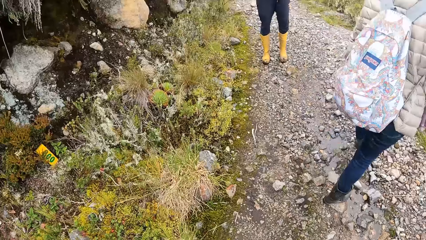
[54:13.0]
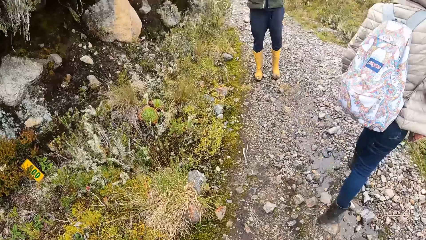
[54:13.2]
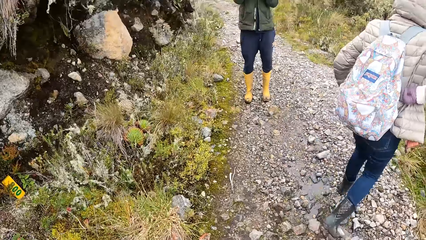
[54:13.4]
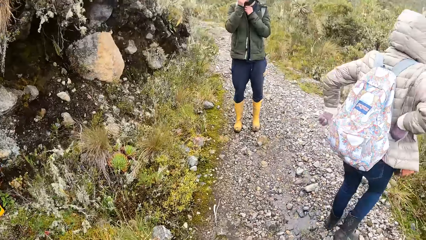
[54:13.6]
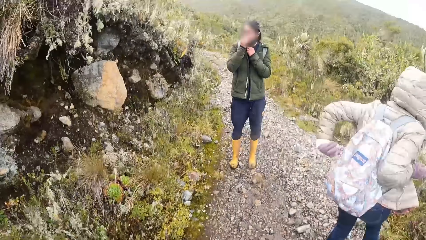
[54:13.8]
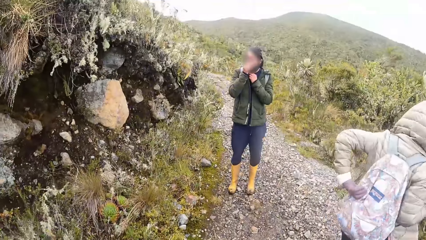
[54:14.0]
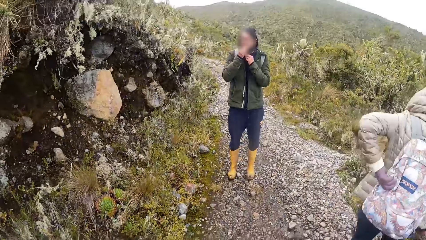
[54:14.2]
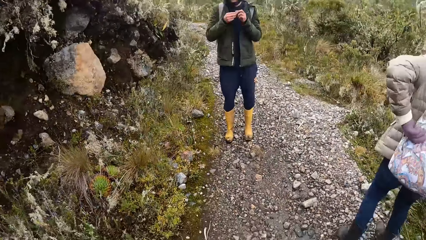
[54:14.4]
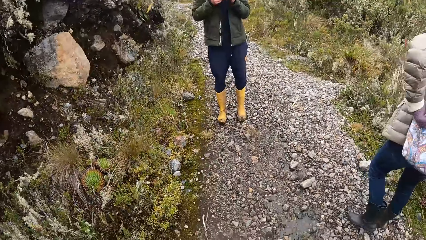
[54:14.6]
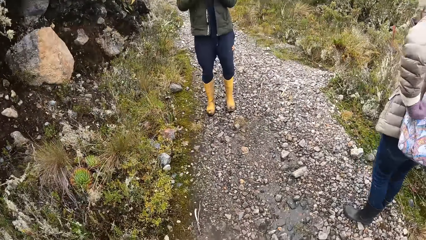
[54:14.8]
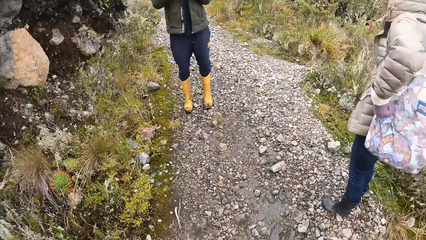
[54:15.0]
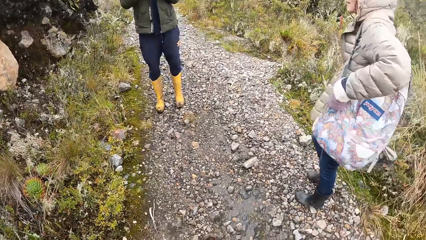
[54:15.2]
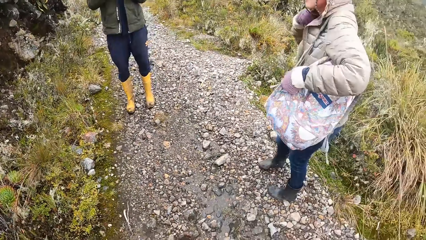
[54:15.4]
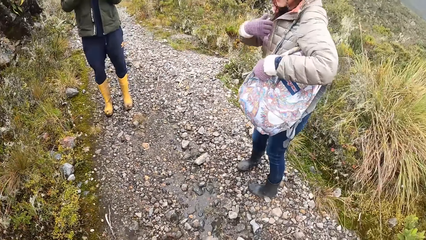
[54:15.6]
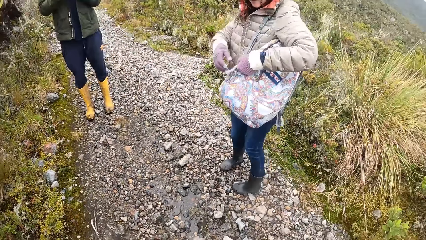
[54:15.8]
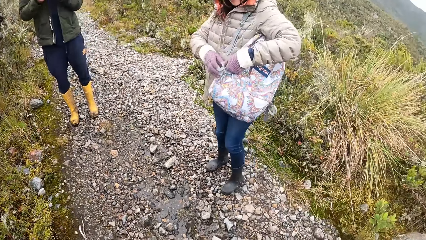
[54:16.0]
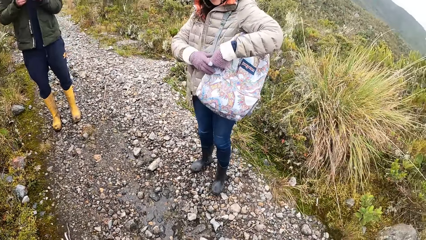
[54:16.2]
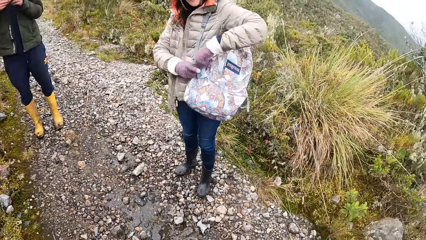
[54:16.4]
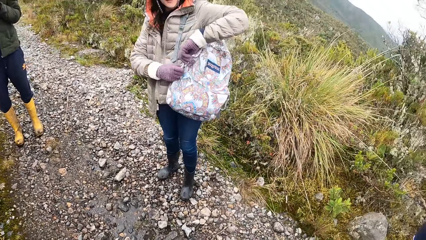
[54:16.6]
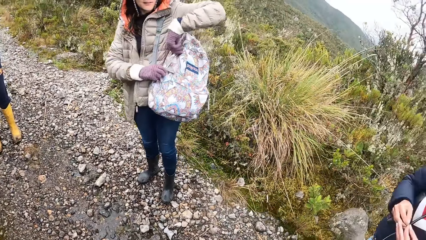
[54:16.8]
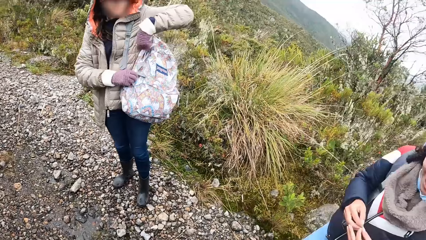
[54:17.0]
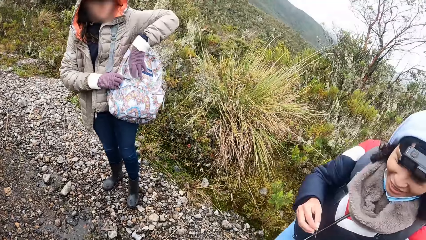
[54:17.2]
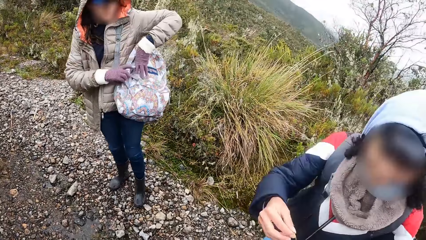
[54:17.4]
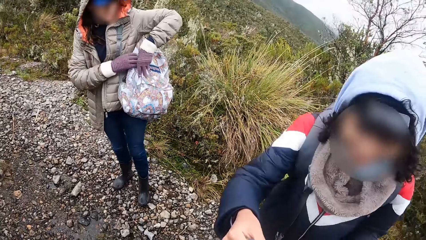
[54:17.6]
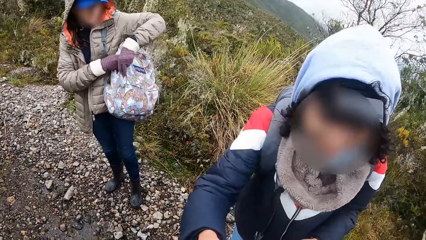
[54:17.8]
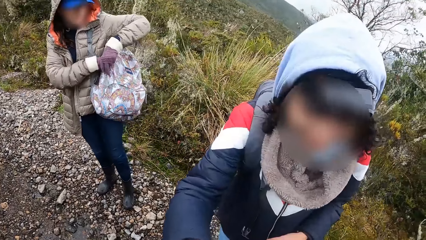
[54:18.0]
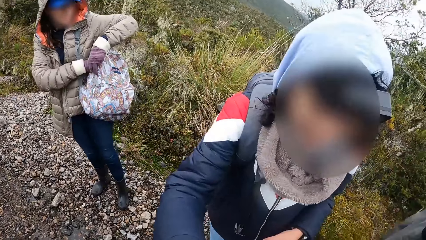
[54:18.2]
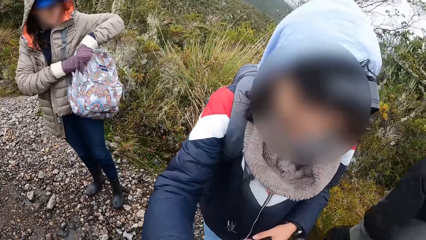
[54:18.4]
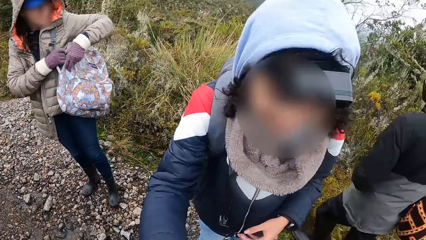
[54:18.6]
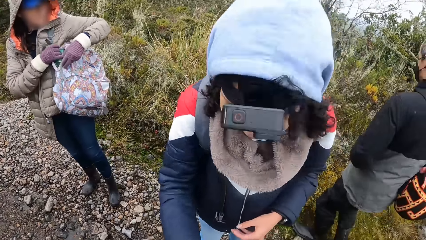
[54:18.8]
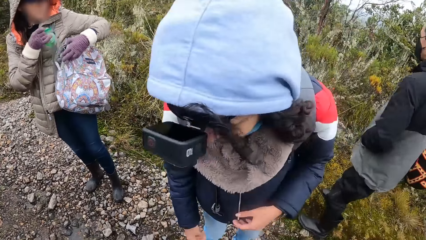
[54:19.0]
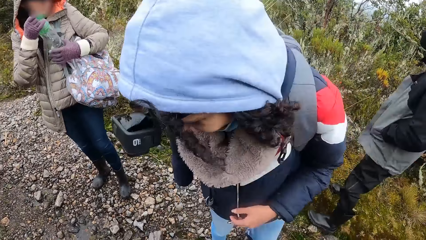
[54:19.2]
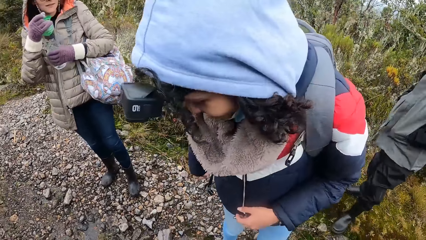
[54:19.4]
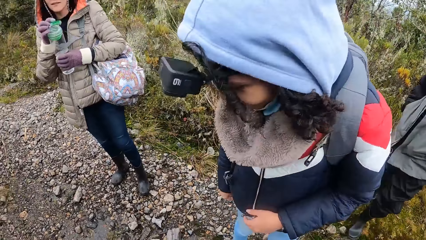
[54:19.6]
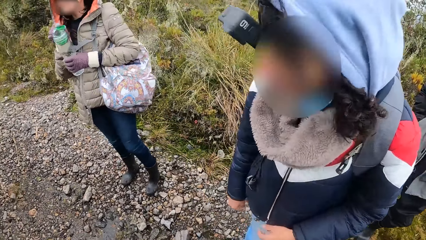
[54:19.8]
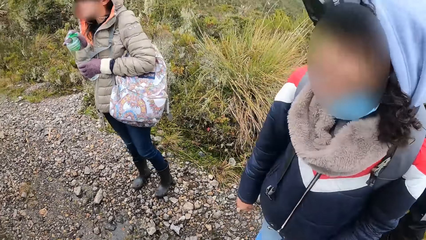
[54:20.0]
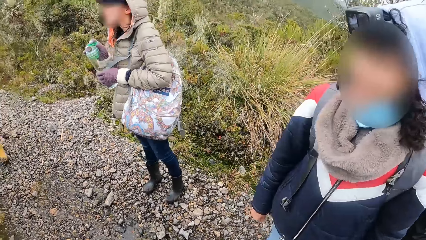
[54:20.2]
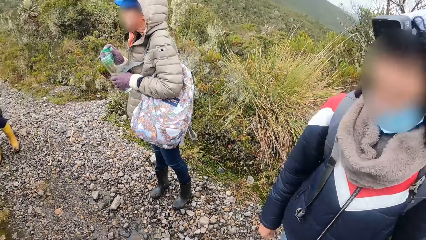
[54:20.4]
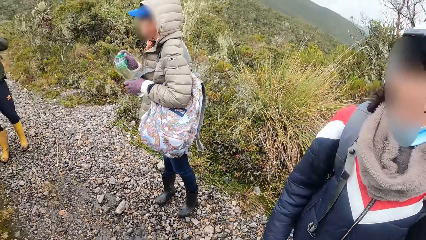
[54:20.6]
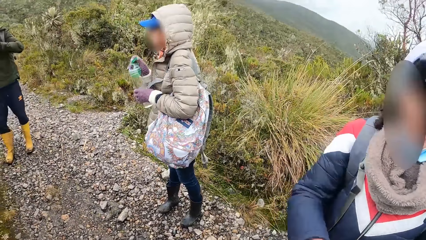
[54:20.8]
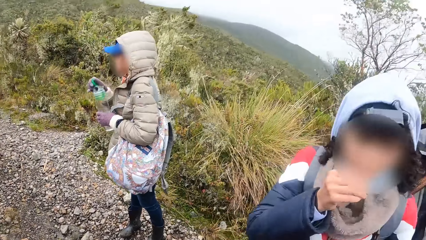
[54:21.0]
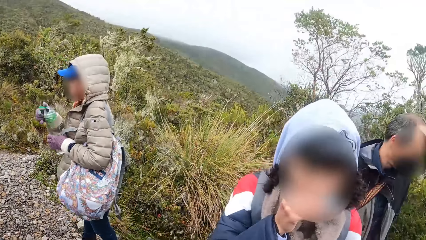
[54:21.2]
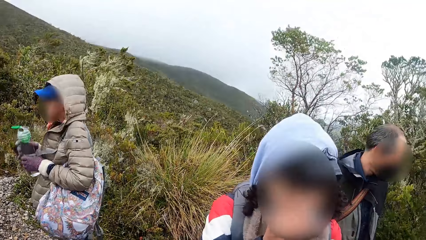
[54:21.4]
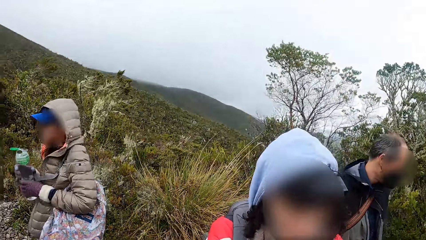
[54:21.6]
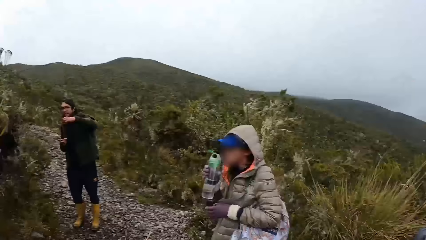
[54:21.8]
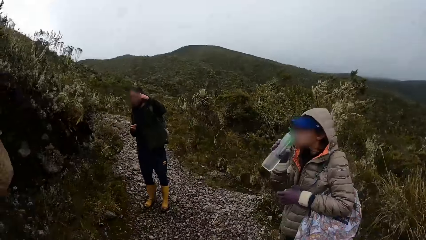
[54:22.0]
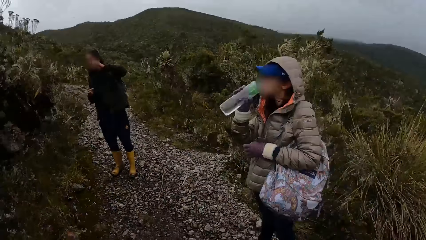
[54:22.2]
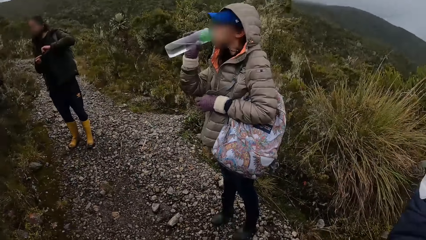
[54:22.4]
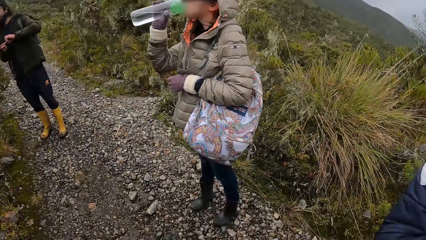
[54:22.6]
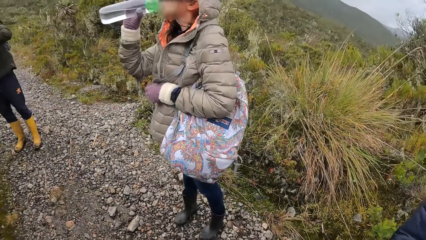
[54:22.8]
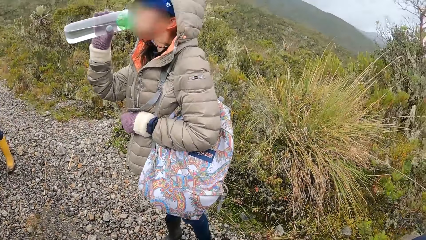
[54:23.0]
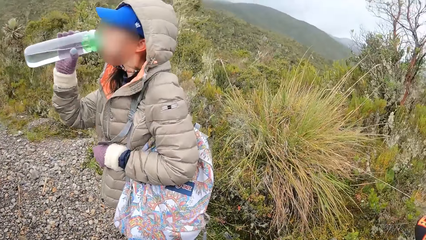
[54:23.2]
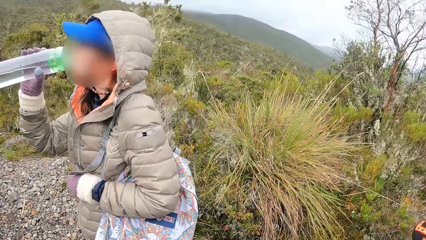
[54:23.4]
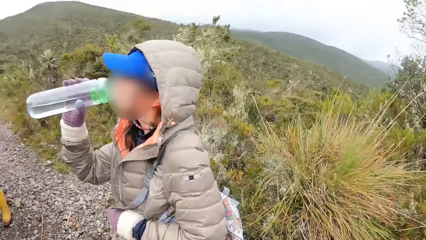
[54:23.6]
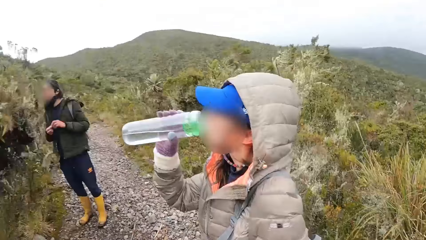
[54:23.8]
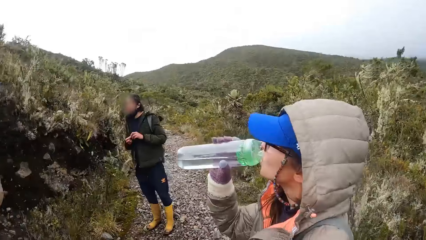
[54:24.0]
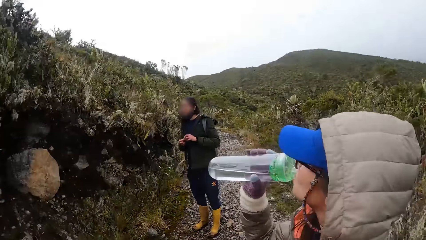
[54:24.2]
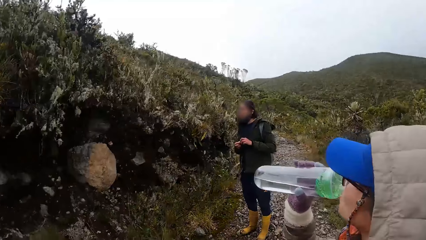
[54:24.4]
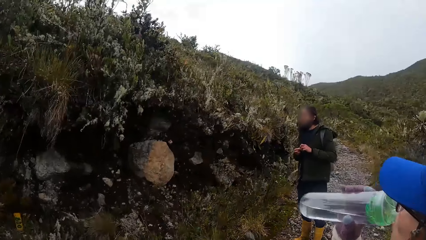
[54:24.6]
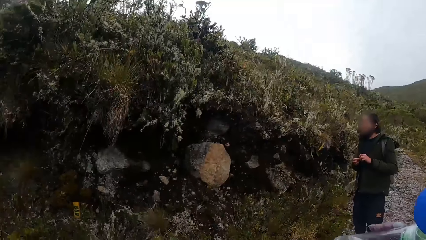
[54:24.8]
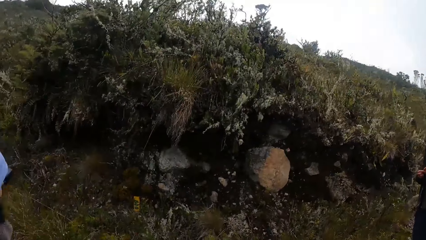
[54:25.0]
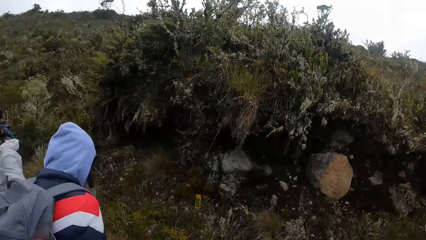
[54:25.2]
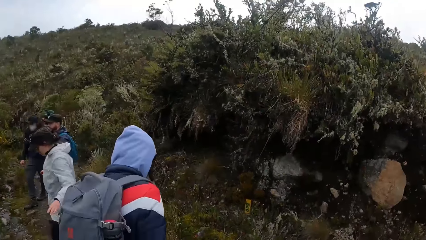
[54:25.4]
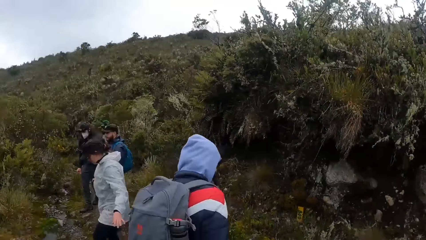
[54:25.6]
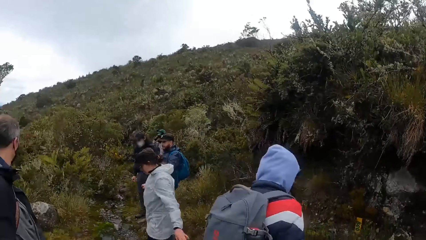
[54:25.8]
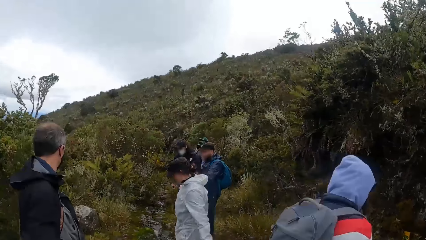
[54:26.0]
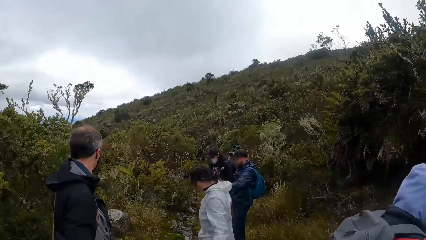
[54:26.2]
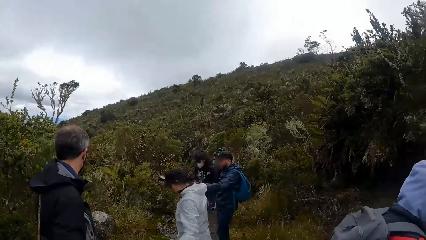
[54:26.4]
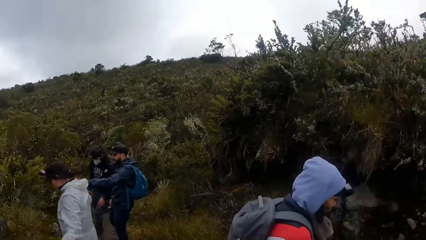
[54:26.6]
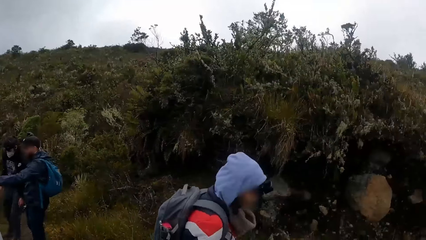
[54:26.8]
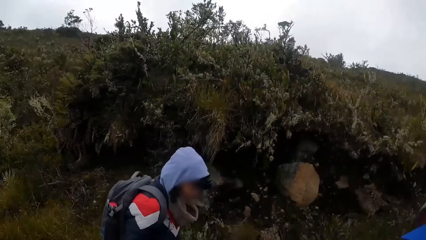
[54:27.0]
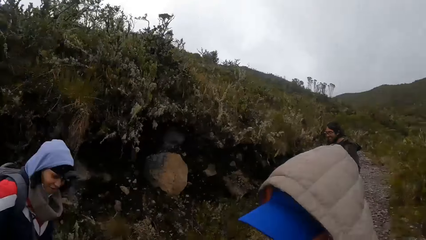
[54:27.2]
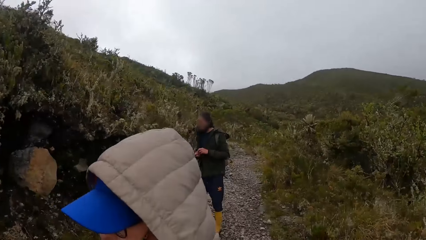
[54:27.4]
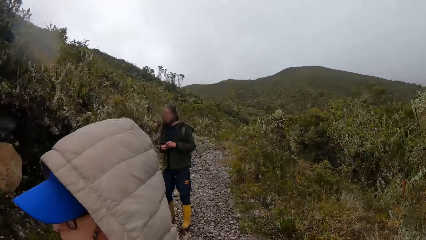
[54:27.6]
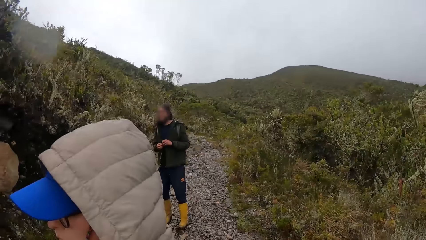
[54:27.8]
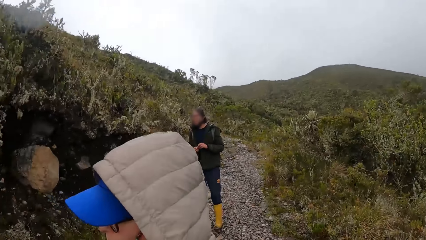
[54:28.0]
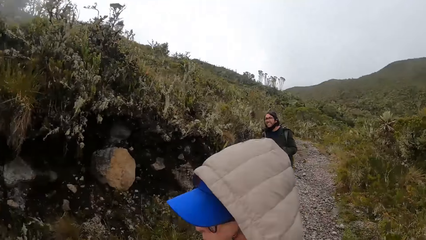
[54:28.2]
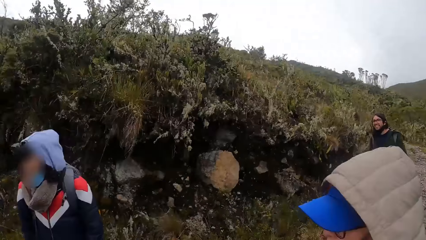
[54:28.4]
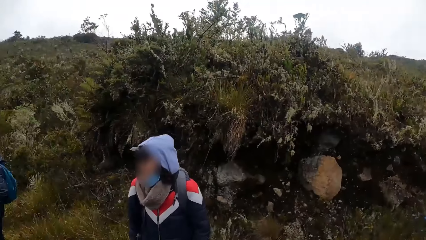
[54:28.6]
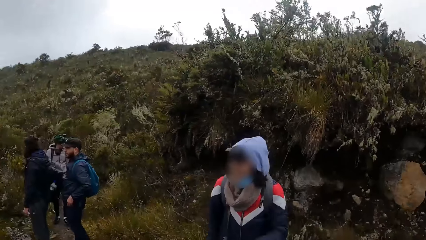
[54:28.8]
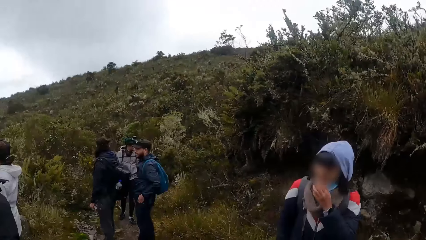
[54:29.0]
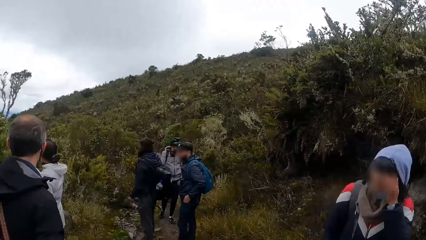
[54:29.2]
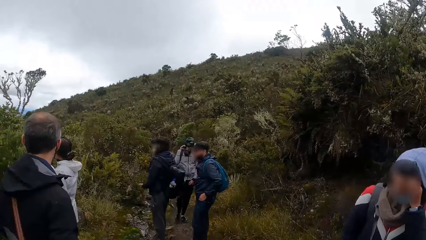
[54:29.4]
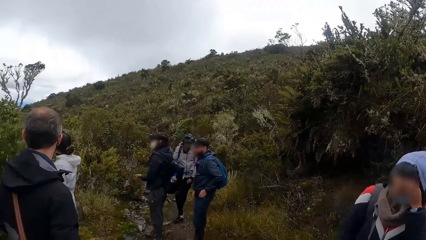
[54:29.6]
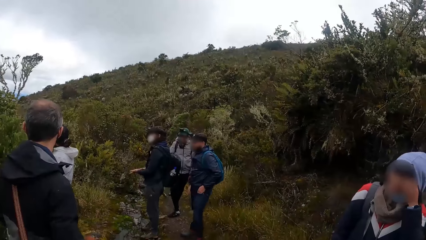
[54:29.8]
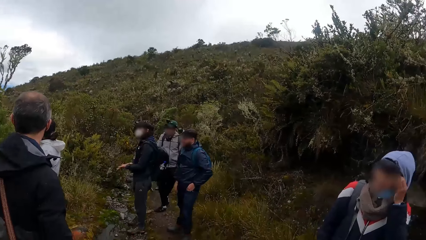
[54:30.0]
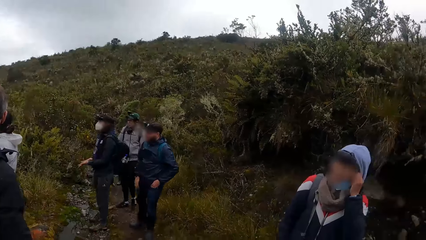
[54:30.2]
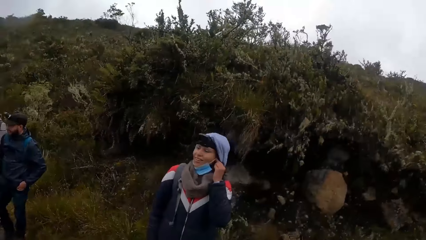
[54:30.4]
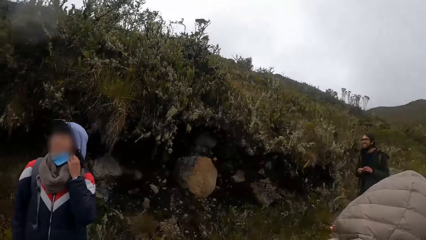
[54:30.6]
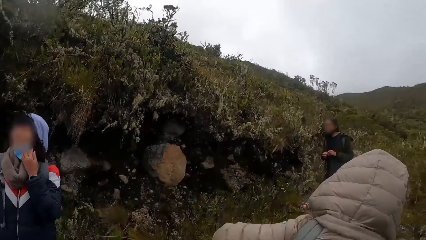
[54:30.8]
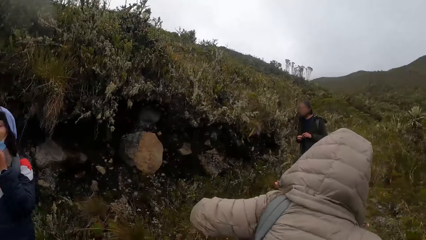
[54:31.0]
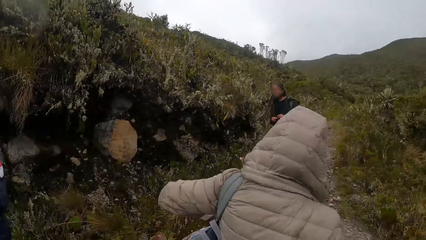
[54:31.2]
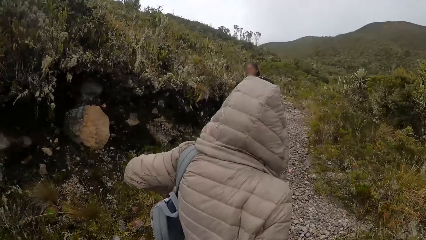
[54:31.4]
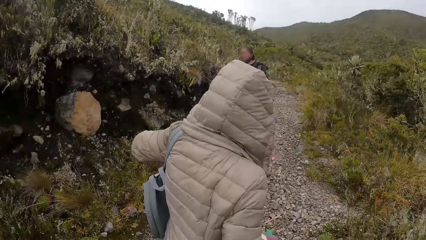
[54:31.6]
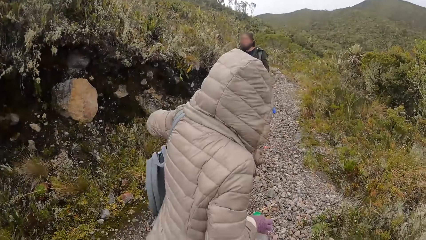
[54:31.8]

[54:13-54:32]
The woman holds a bag with her hands, unzips the bag with her left hand, and brings out a water bottle from the bag with her right hand. The camera wearer dialogues with a lady. The woman holds the water bottle with her hands and opens the water bottle cover with her right hand. Another woman puts the leaf in her hands into her mouth. The first woman drinks water from the water bottle in her hands. The camera wearer looks around the hill.
